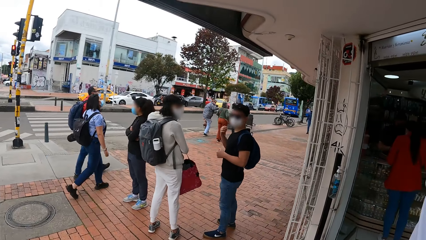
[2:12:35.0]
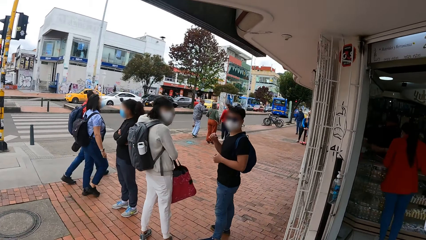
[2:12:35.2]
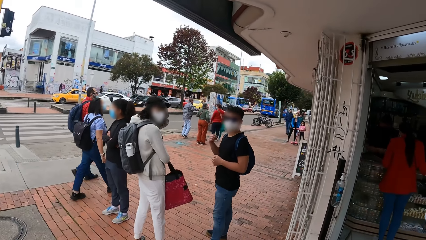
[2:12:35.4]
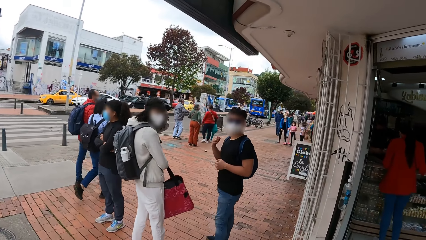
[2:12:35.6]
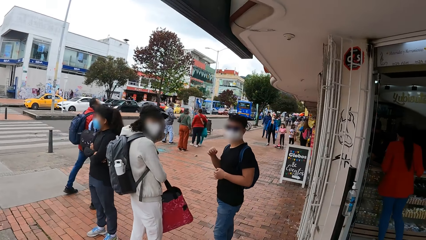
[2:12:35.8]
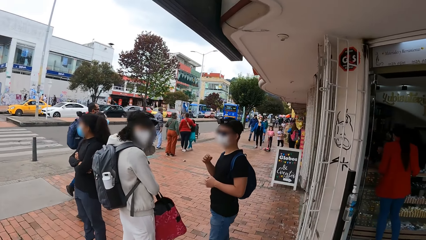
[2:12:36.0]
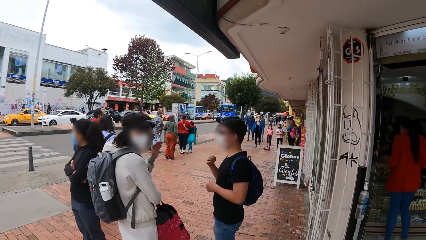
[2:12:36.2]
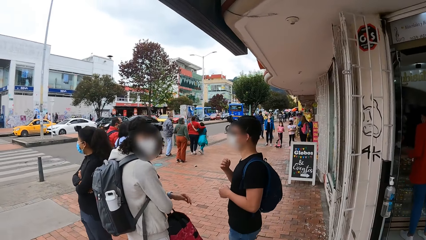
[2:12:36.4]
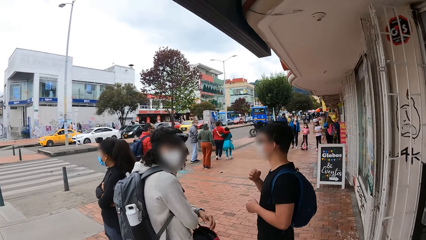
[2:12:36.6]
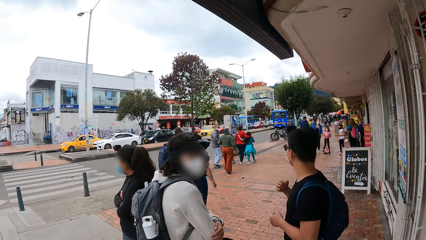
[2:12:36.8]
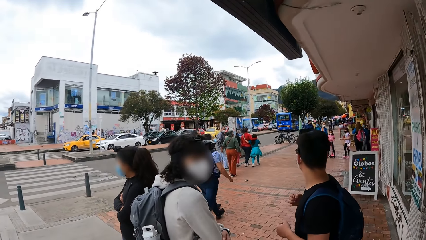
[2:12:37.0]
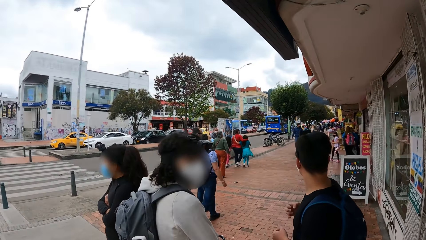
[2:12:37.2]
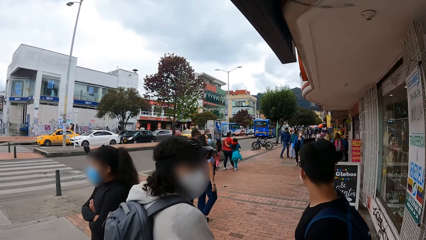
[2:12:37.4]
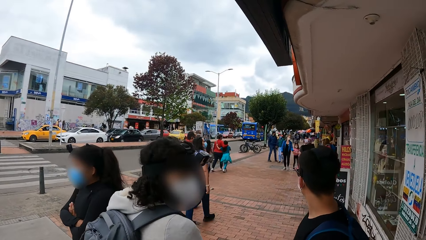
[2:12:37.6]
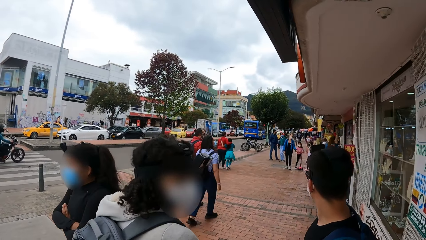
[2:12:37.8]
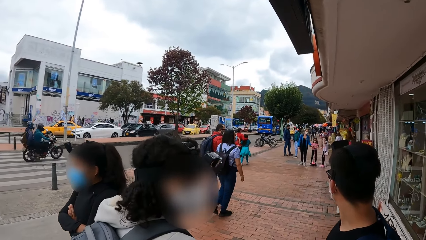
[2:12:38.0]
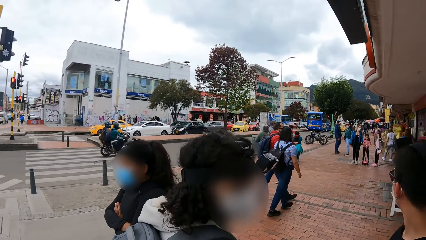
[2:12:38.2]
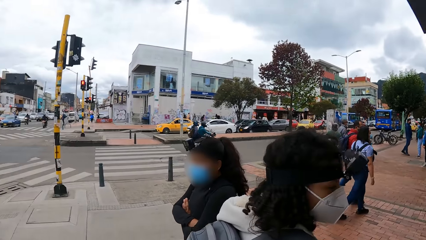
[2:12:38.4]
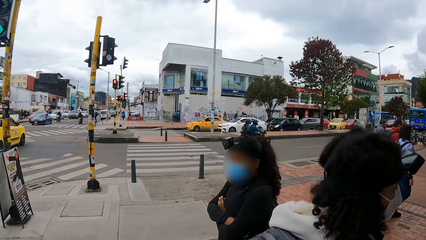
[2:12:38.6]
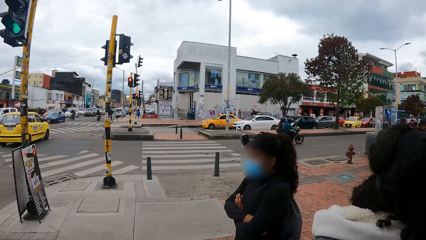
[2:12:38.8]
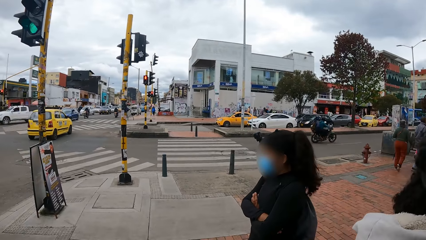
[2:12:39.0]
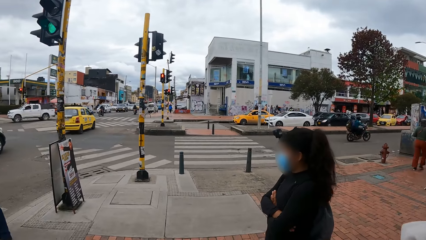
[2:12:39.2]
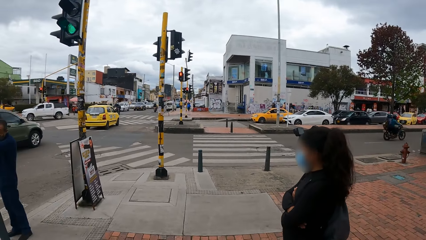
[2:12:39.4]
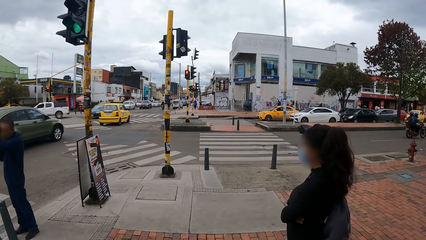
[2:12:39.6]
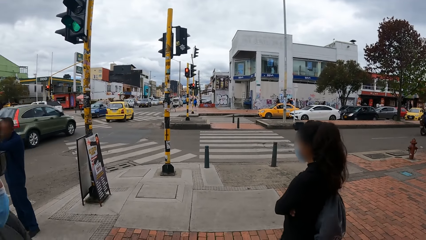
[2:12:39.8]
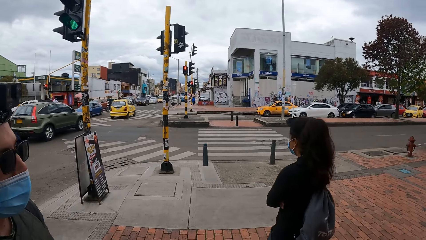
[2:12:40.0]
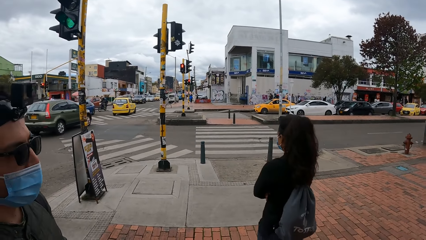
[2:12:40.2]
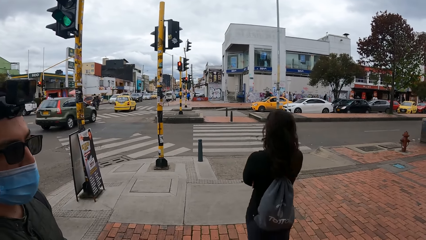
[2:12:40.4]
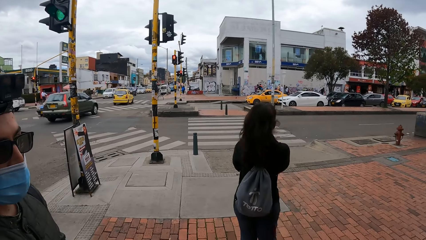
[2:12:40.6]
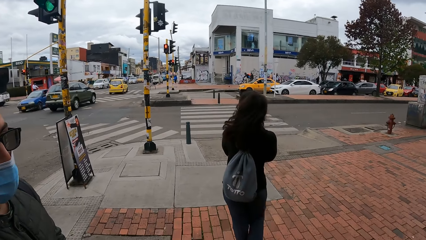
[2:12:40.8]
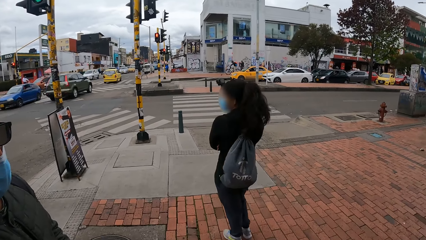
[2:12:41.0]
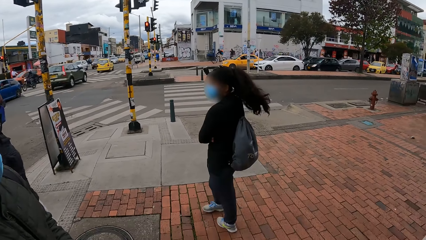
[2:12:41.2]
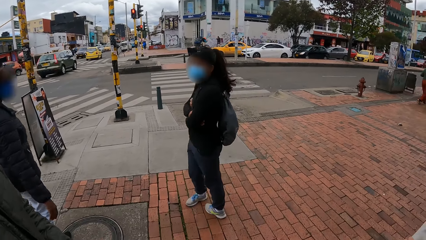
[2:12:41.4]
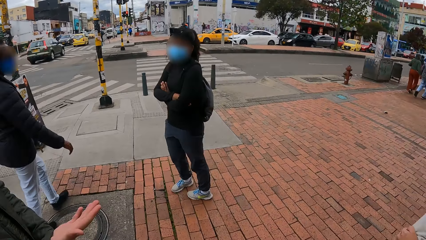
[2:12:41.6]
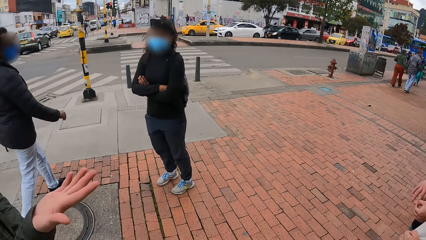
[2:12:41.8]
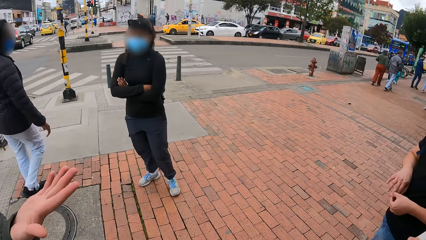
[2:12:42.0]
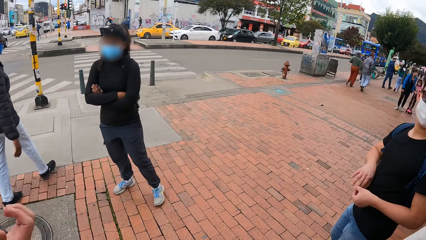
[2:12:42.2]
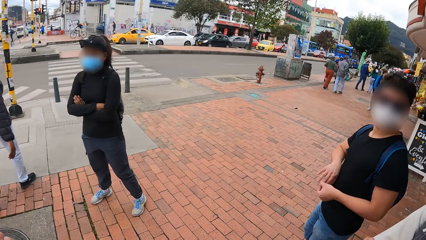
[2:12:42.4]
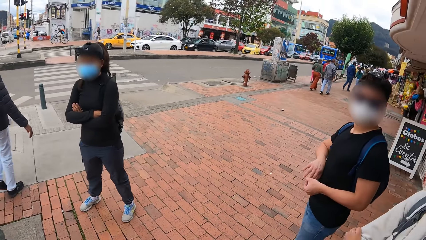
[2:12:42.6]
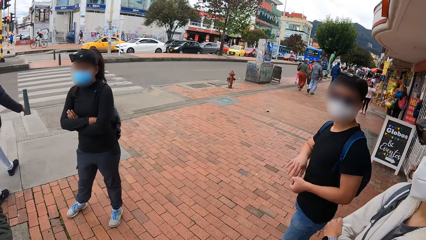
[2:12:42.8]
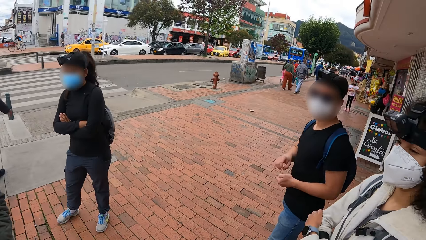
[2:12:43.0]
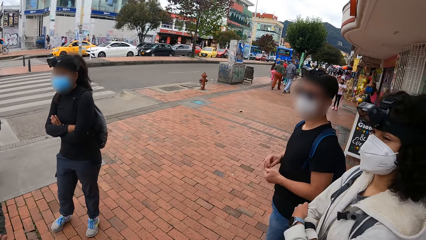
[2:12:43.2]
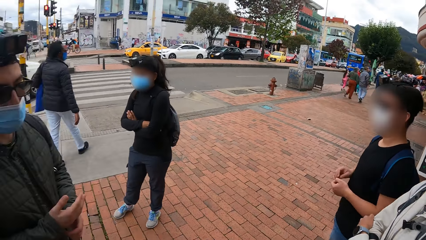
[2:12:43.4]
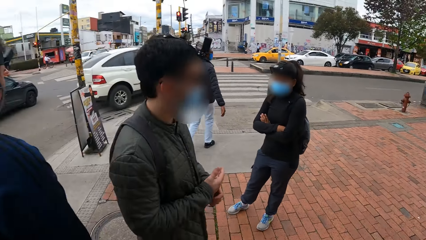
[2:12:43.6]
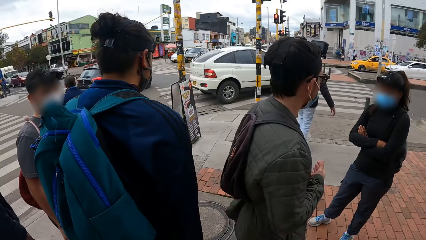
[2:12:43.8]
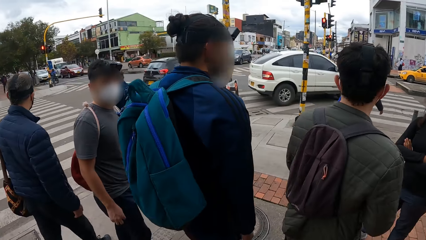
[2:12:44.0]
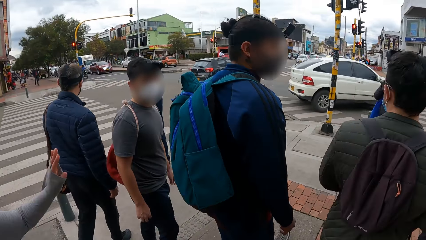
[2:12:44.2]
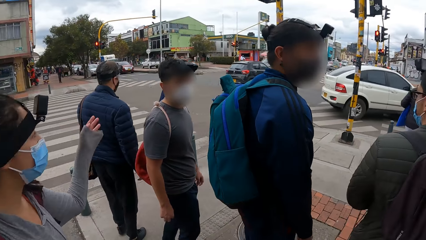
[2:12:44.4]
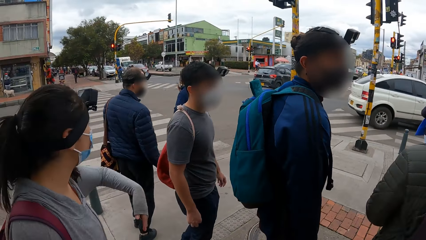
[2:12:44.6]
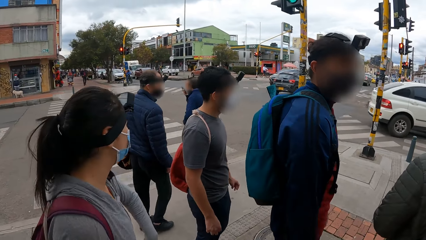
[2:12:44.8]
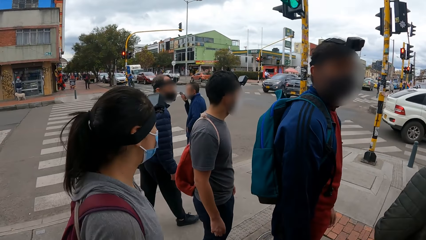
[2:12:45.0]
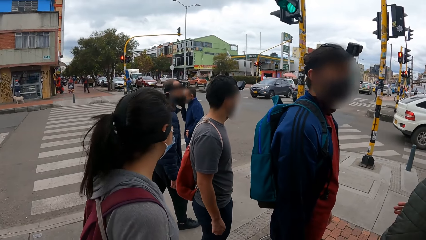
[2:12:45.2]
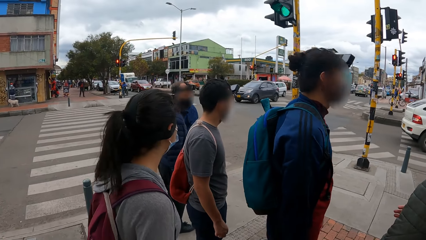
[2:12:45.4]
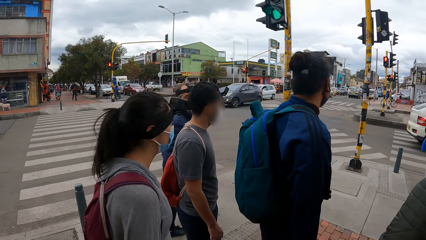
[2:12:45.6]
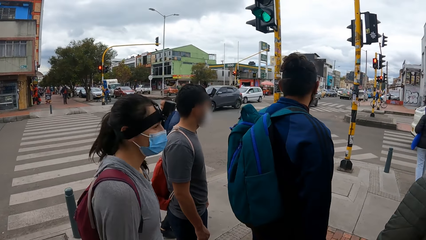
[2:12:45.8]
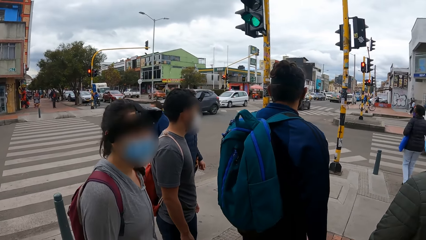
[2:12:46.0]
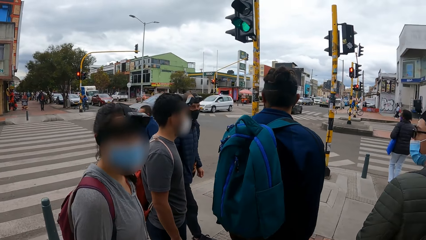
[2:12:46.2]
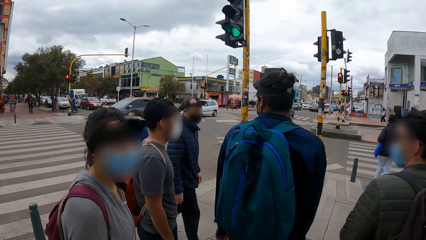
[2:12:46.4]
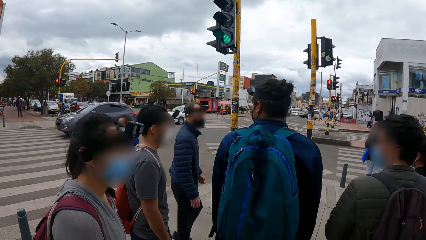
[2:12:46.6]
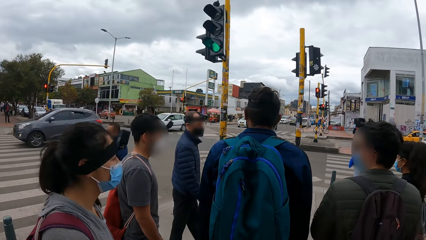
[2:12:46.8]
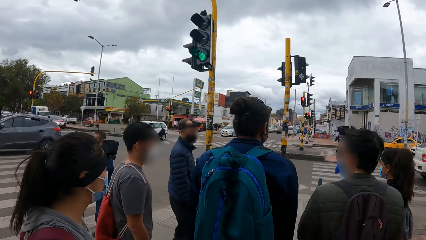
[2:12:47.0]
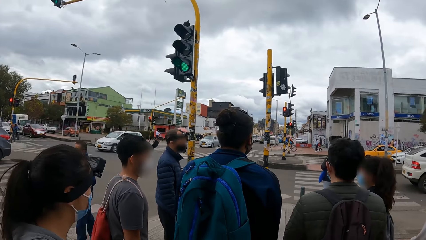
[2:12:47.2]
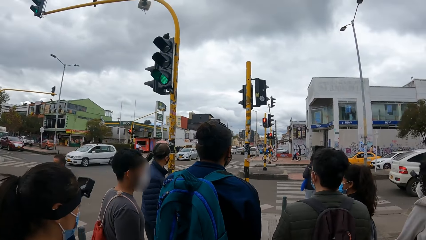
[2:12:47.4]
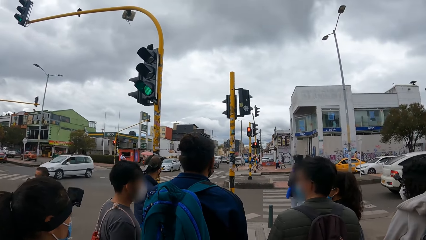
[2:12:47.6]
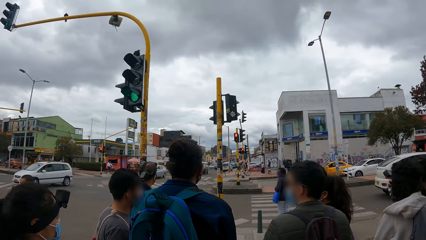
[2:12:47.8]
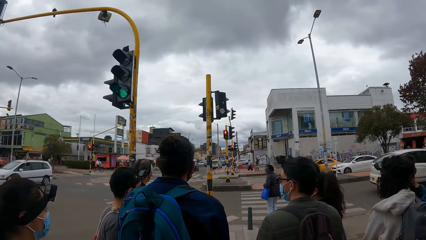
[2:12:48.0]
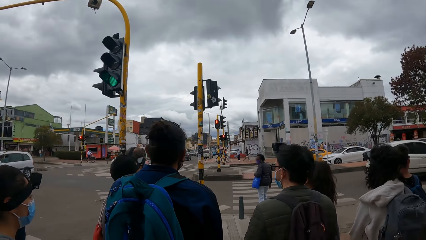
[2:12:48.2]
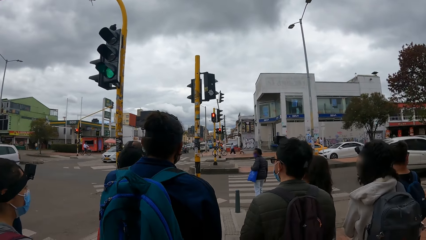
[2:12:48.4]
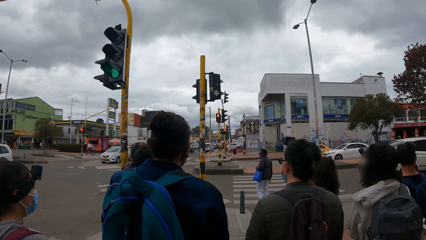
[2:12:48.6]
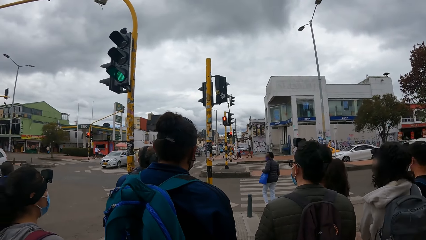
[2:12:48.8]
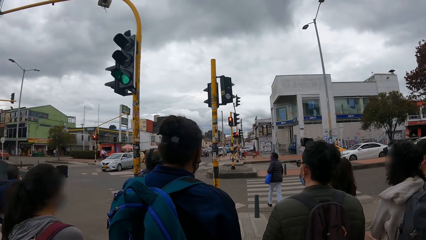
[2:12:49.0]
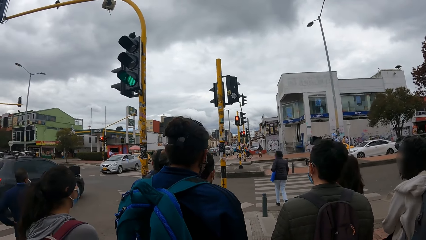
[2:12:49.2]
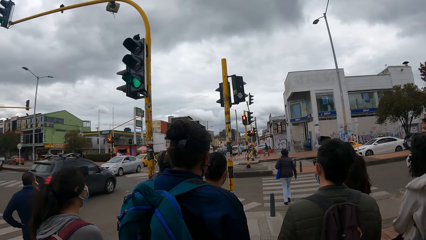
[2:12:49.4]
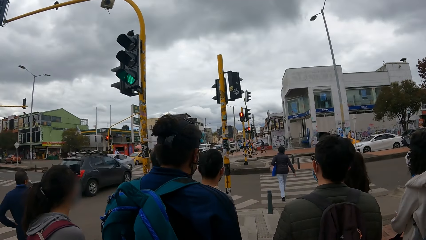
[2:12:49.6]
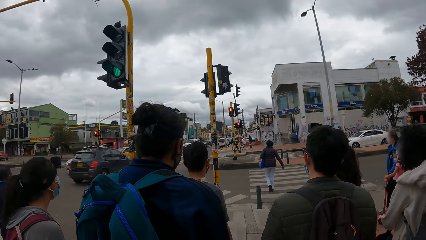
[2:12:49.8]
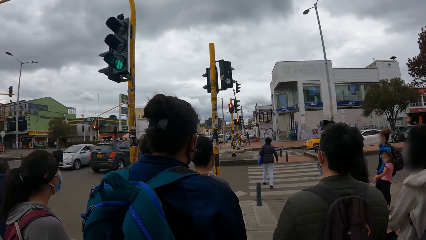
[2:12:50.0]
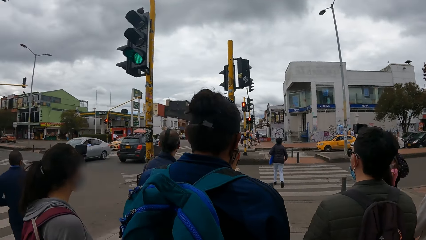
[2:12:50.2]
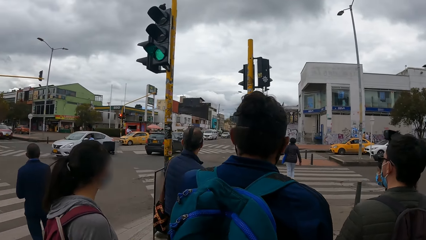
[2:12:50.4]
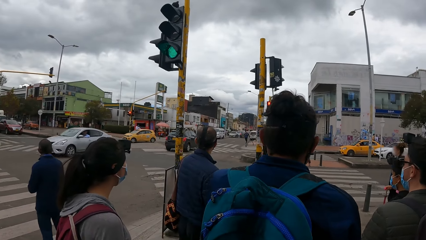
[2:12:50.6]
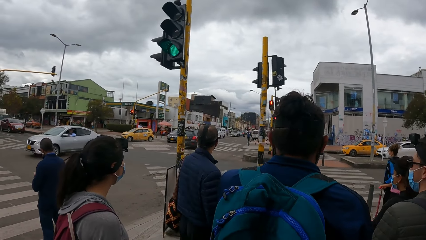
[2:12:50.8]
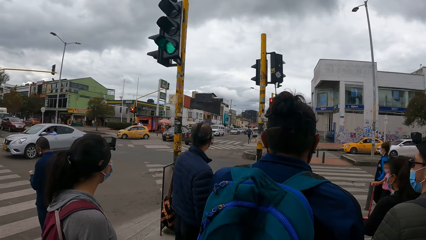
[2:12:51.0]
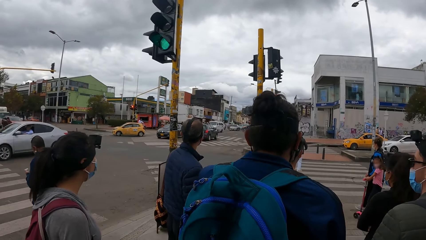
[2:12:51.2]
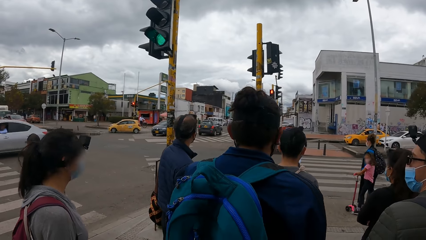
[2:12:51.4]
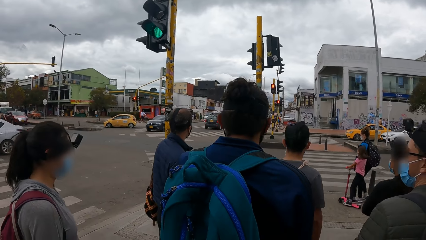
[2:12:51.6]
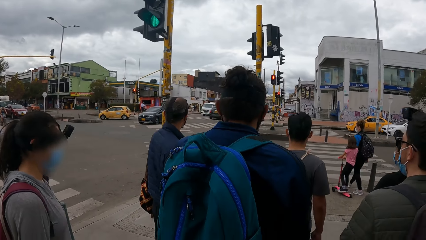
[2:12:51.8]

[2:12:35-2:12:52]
A man shakes his hand. A woman stares around. The camera wearer looks around. Another woman moves around. The camera wearer waits on a sidewalk with the group of people. They stare around. A third woman, another man and a third man stand next to the traffic sign. A fourth man moves around. The third woman, the second man, the third man and the fourth man stand next to the traffic sign.
